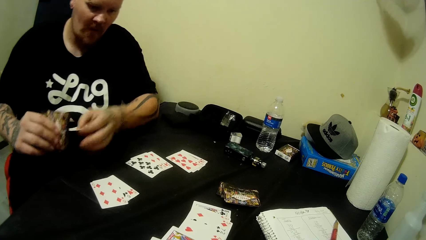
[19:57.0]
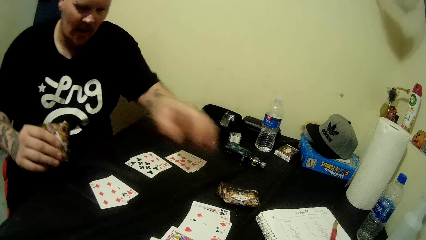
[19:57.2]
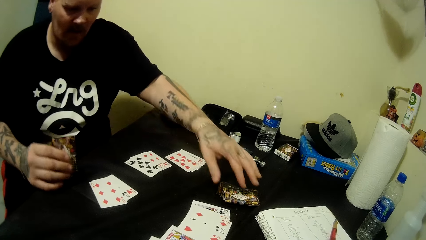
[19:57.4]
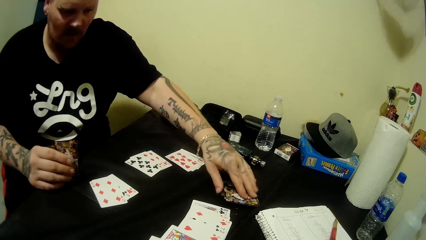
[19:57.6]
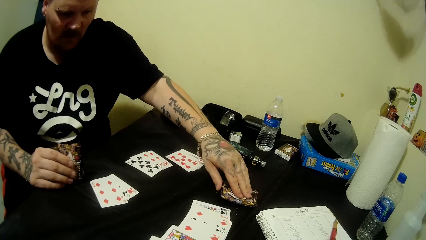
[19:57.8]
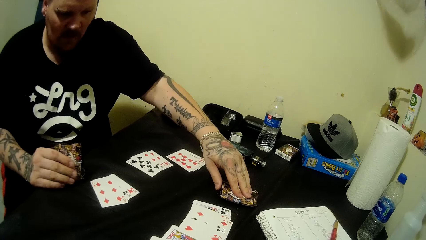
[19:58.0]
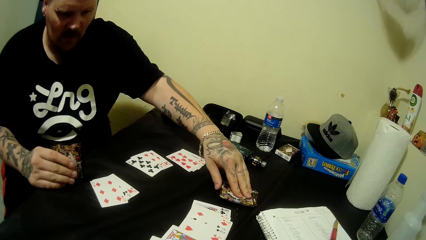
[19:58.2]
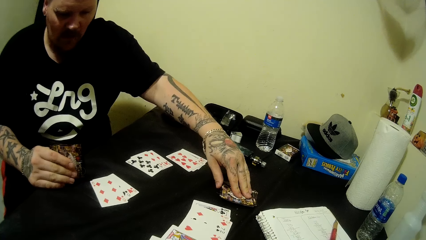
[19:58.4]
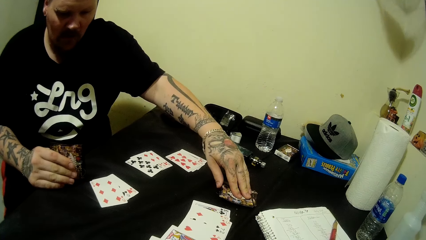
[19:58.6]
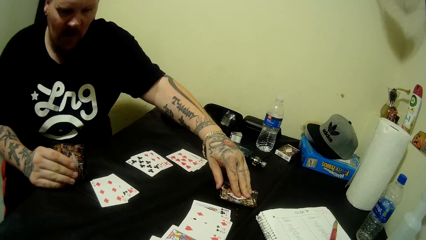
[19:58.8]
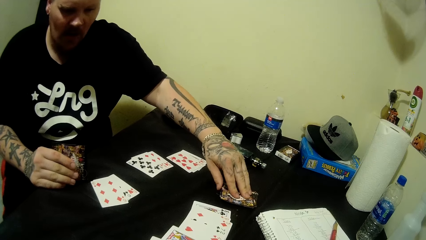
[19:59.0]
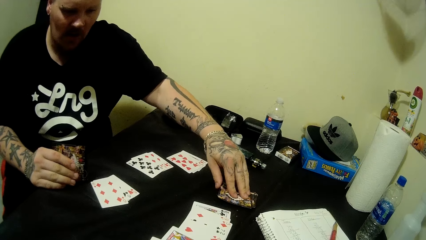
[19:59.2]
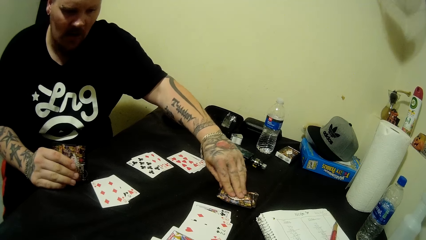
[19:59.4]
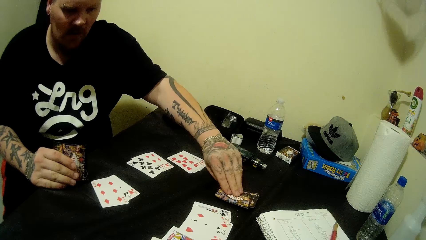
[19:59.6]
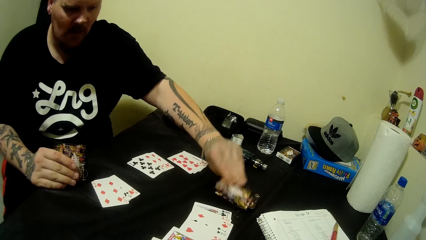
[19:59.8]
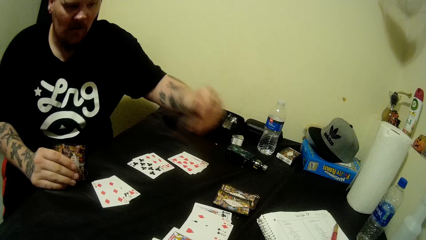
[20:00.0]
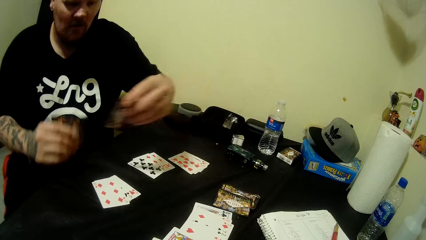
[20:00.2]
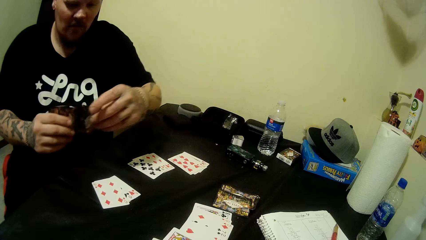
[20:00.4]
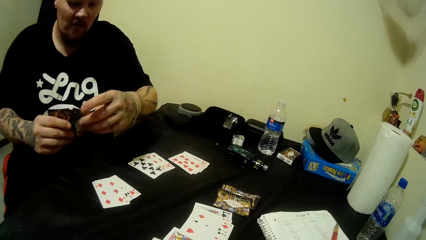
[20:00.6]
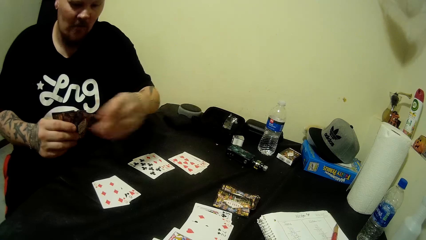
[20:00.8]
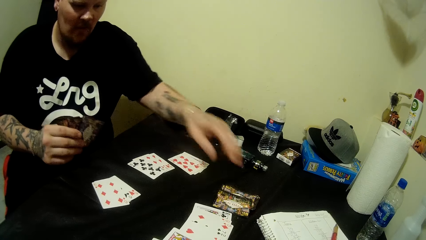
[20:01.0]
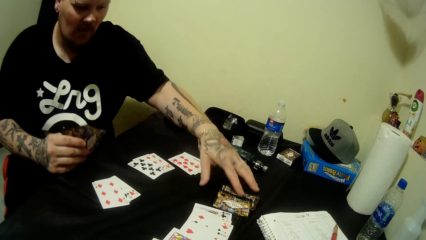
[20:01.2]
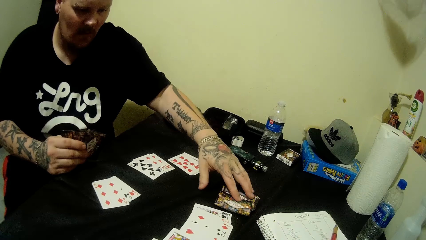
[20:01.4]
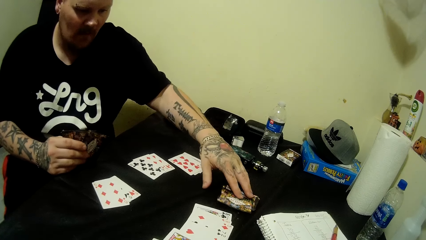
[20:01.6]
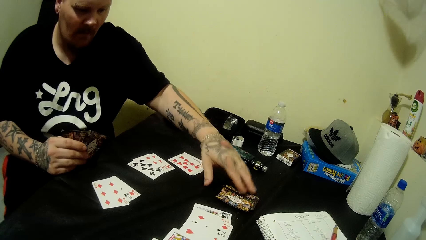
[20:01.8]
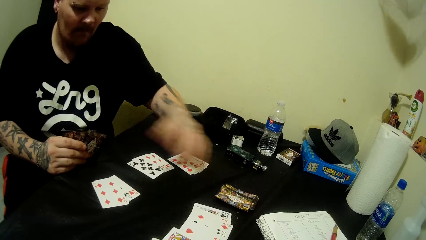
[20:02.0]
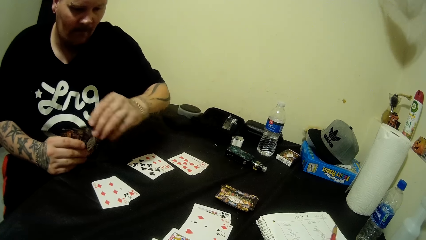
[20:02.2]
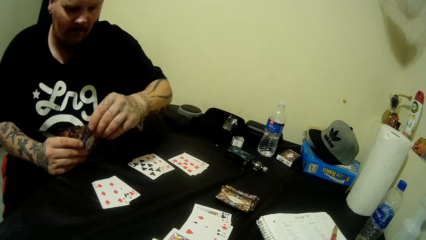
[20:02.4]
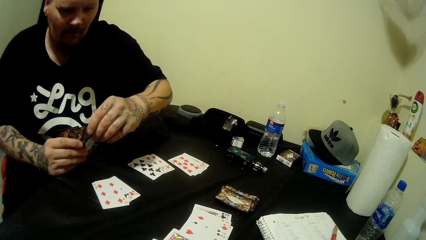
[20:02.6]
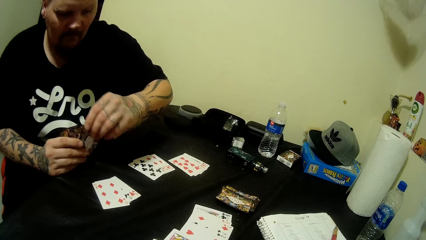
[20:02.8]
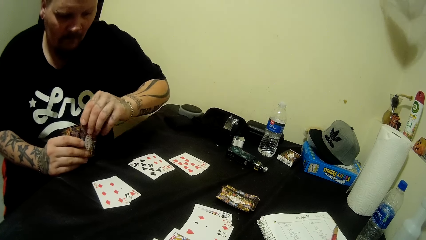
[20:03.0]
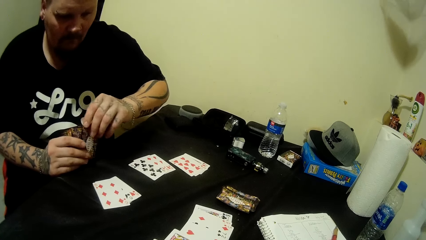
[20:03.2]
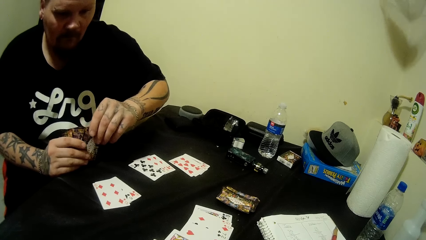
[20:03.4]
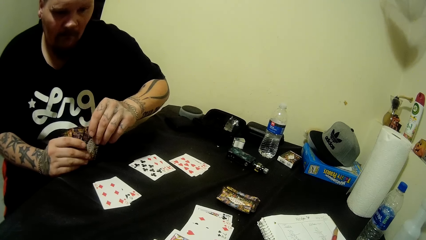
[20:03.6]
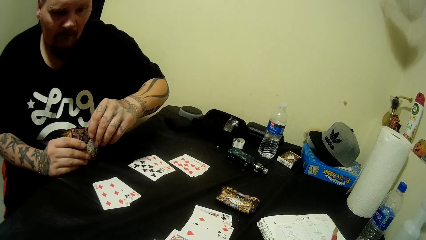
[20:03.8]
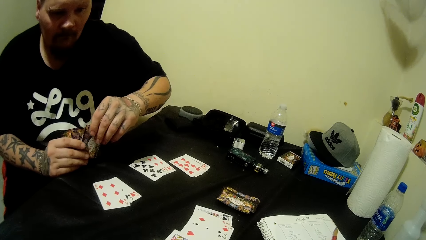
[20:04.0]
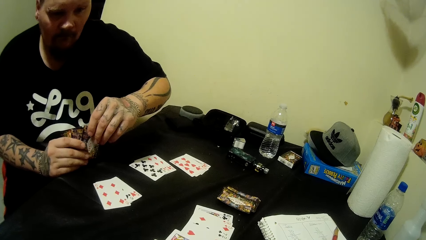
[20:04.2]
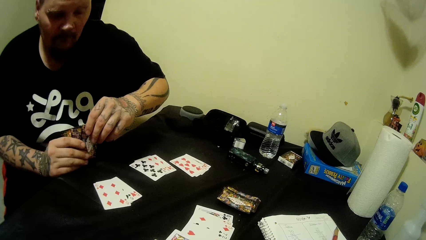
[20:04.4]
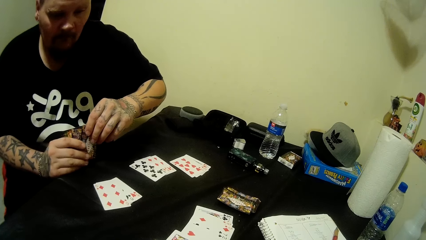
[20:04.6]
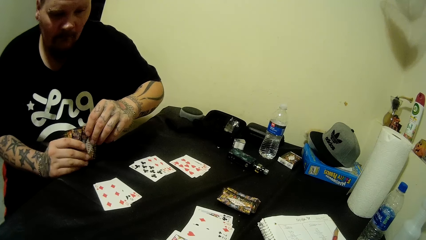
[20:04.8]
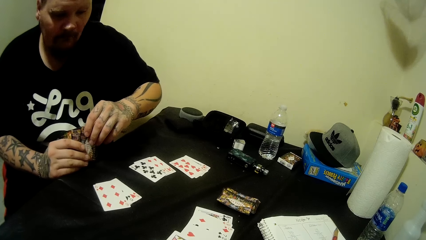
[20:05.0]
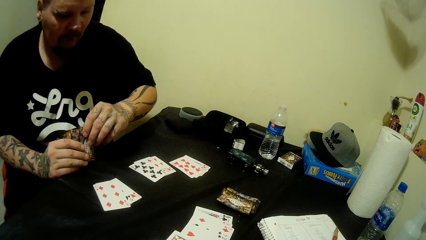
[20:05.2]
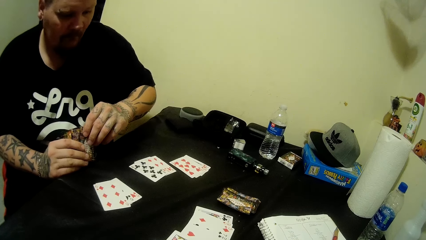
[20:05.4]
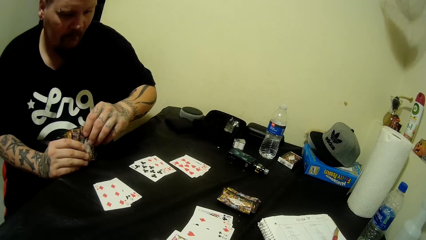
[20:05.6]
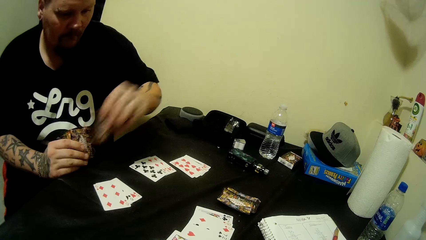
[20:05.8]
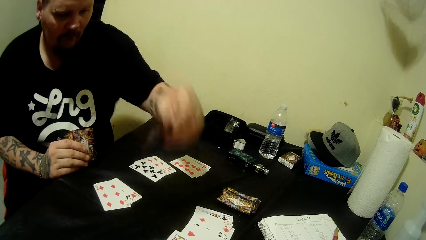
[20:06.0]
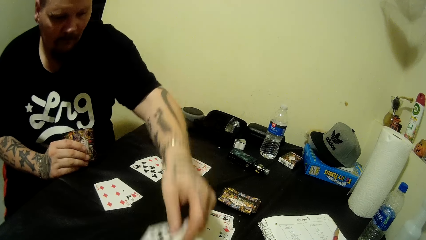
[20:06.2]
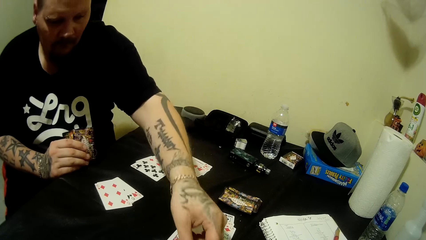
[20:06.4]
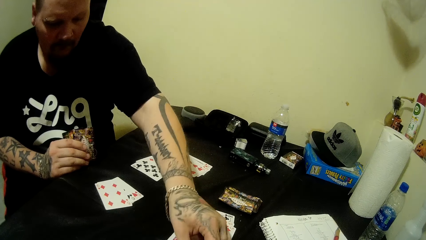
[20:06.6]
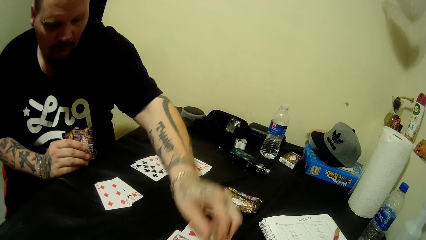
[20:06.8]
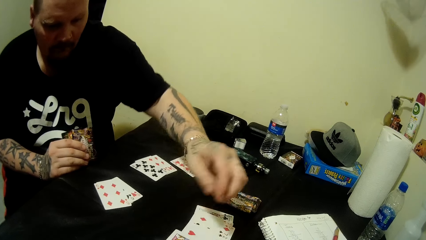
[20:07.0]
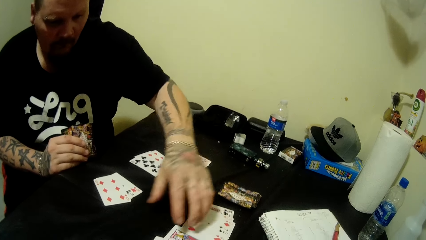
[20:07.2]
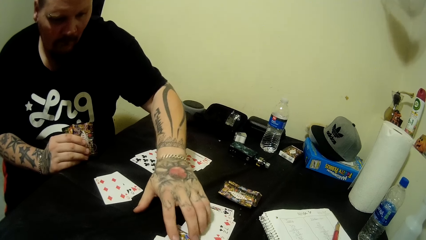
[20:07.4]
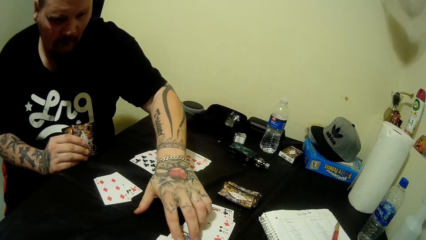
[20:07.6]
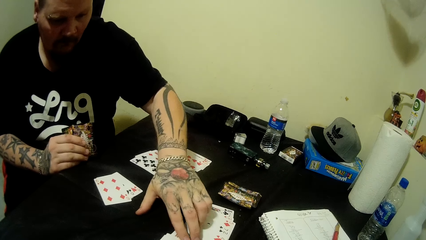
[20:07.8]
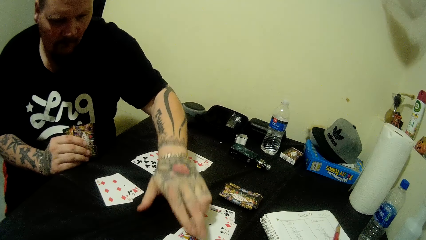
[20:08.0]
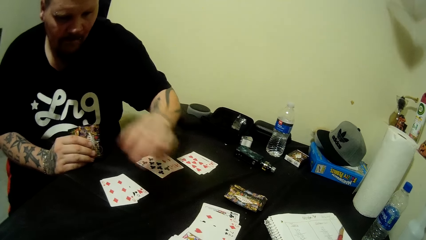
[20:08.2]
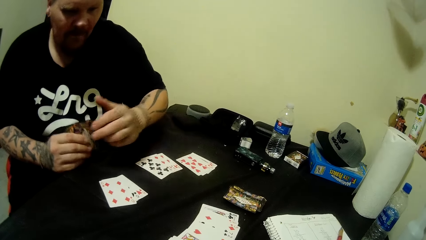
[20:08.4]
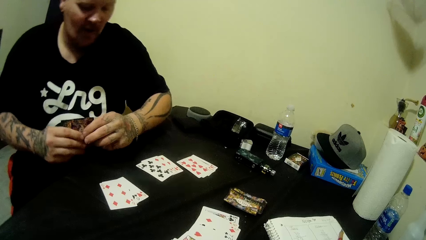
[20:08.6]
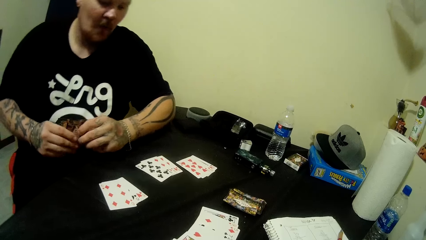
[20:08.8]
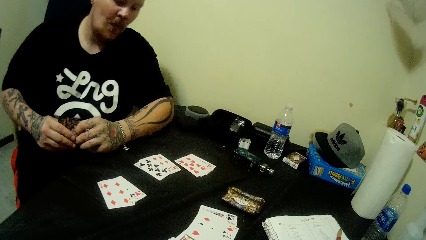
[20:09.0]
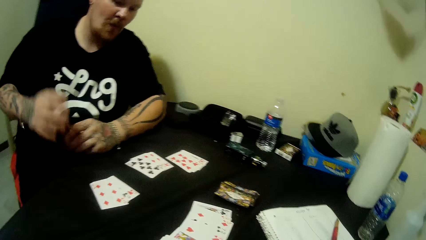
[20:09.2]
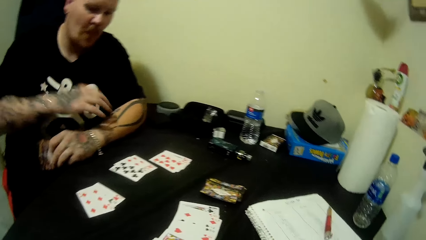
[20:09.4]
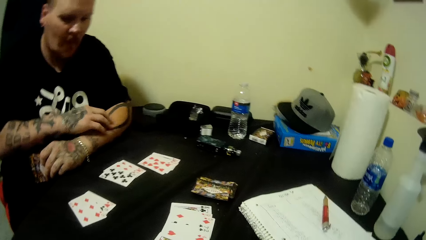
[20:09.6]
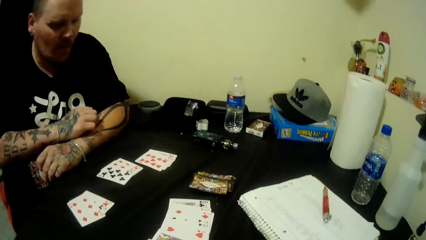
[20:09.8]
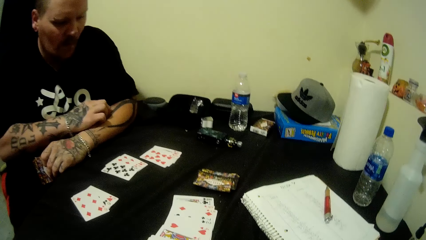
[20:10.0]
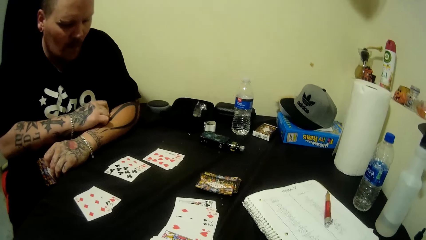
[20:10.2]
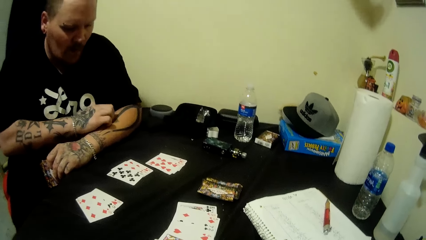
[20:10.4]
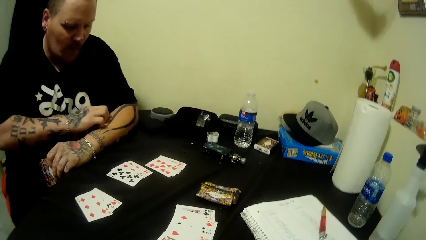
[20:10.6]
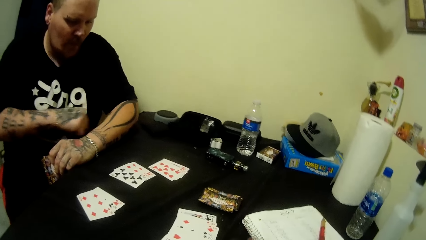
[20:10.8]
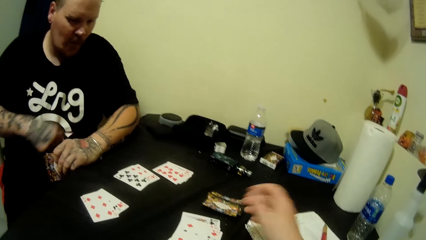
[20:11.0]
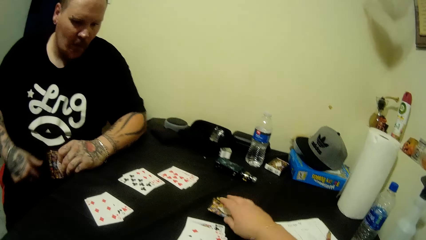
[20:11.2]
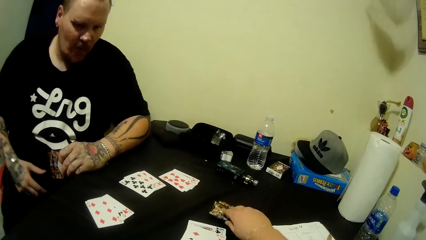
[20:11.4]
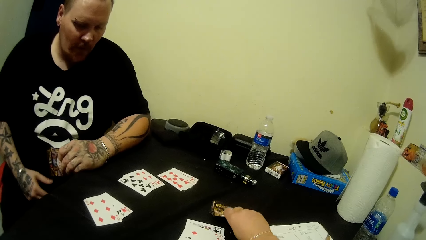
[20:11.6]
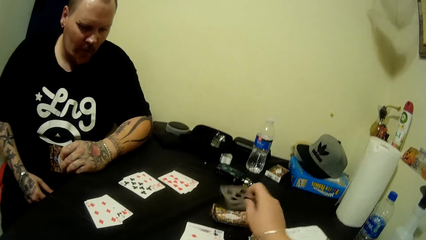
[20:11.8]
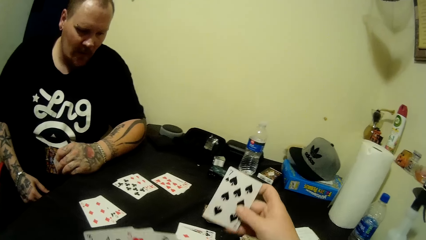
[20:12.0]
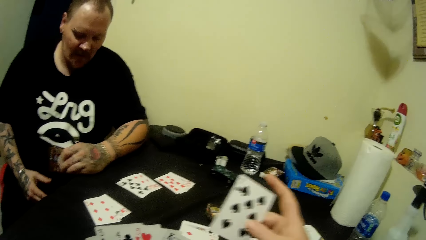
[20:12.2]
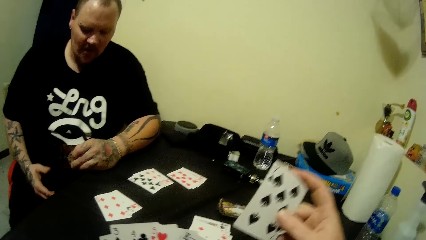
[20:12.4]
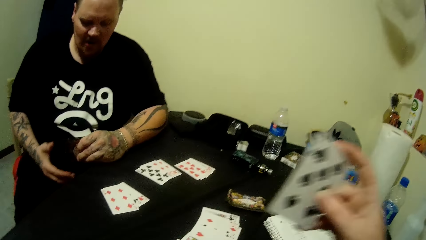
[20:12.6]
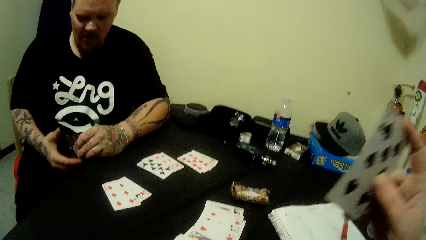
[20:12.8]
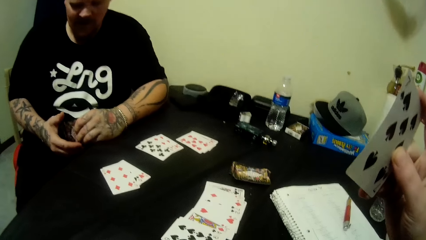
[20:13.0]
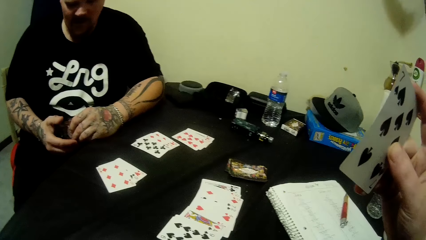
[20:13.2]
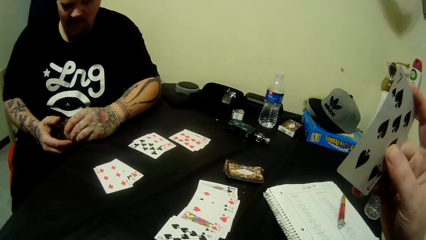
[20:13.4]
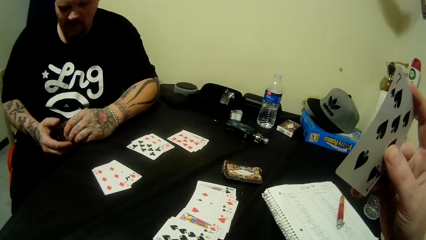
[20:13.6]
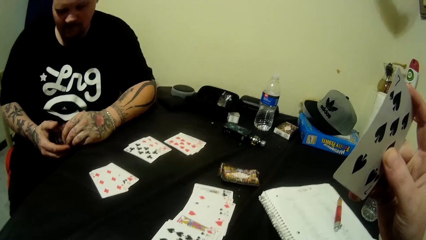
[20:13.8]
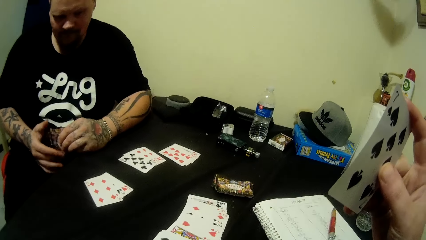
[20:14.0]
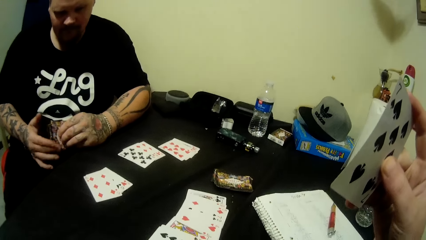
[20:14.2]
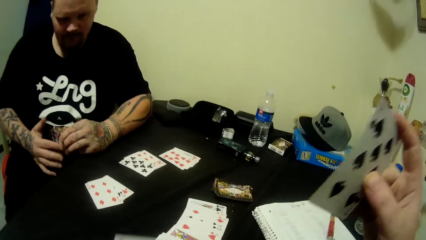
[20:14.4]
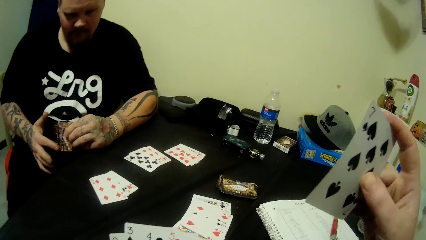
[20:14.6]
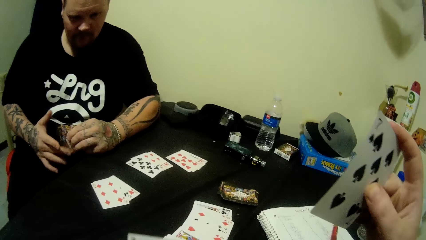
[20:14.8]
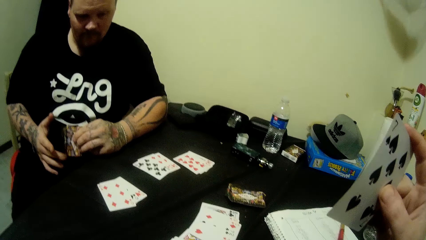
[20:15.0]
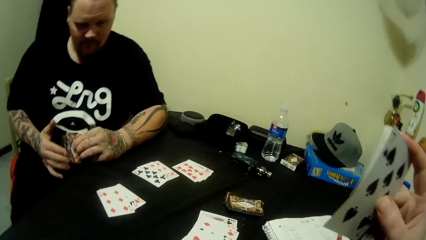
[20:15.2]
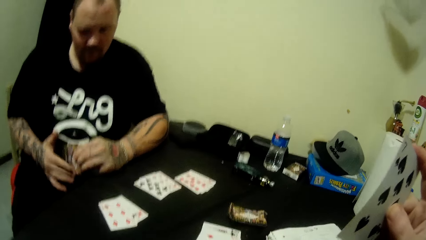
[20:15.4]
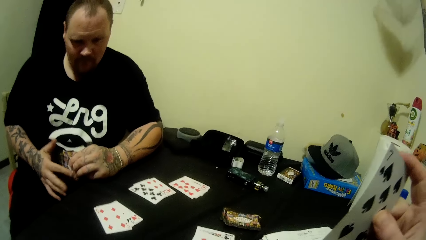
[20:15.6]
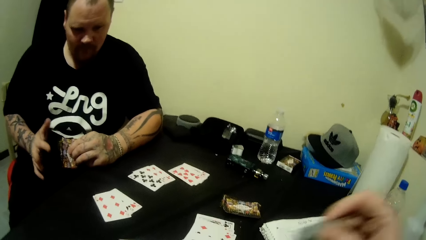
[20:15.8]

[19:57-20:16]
A man picks a playing card, holds playing cards with both hands and holds the playing cards. The man looks at the cards on the table and drops the playing cards on the table. Another man scratches his left arm. The camera wearer picks a playing card and looks at the playing cards. The first man taps the playing cards.
